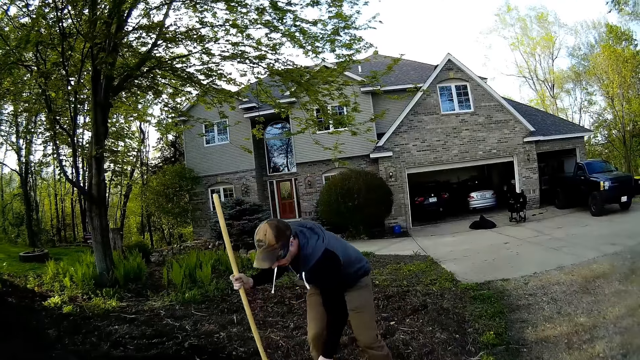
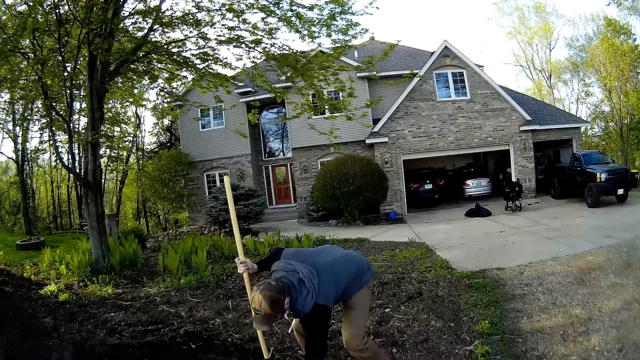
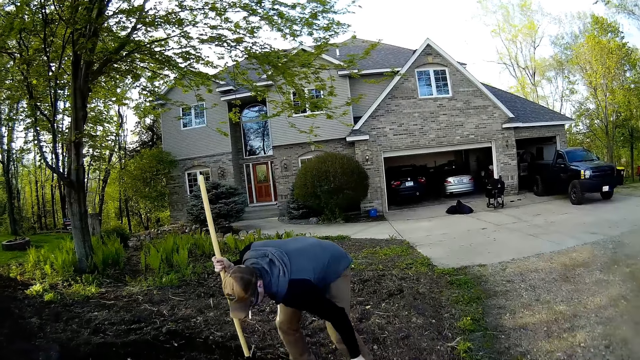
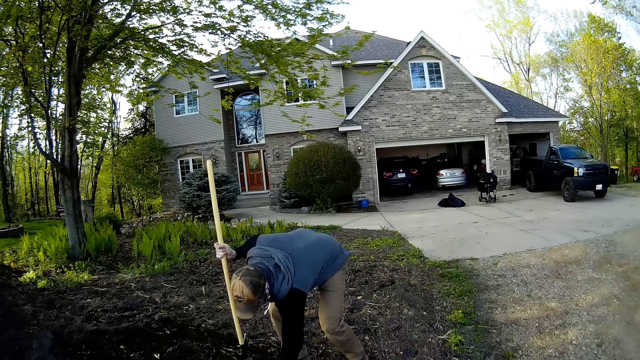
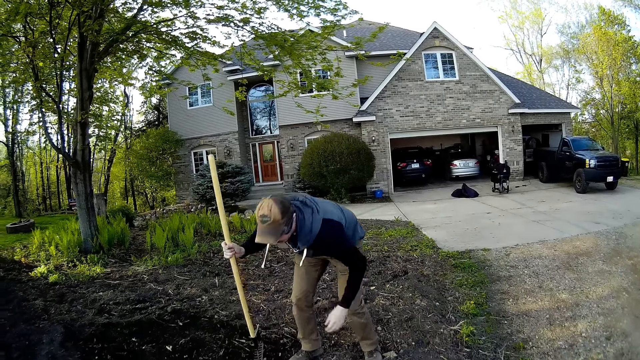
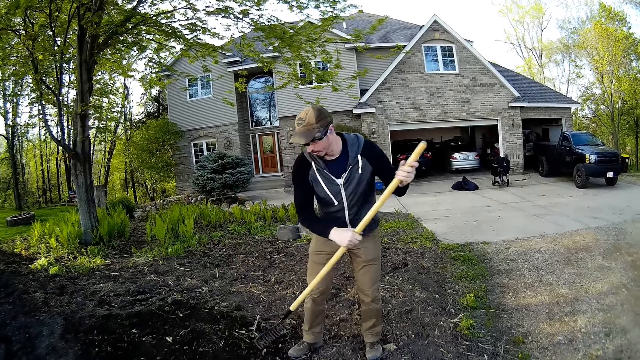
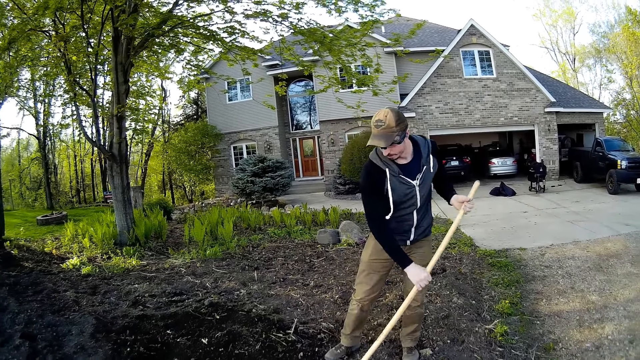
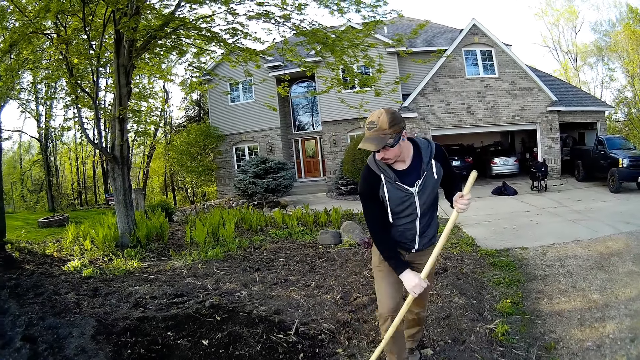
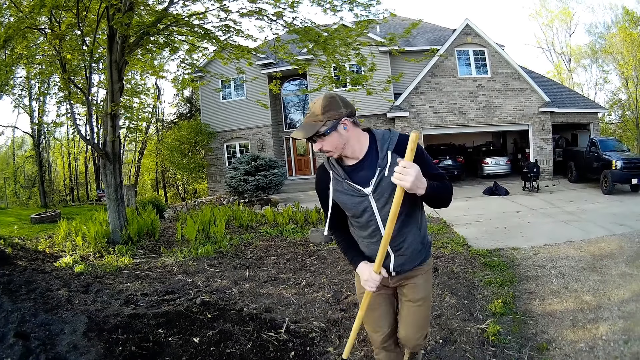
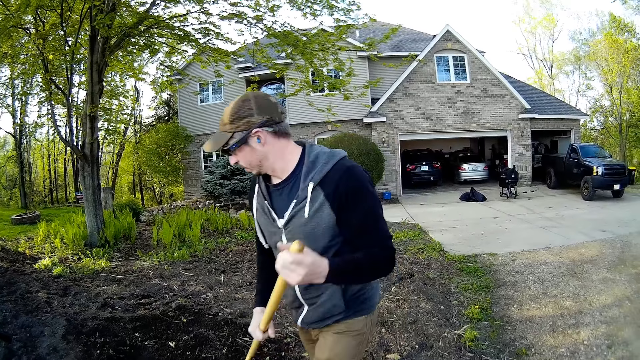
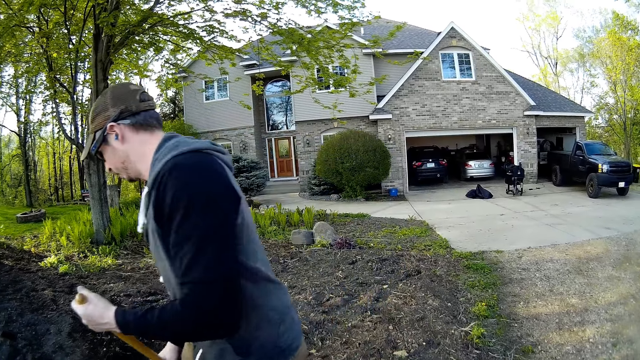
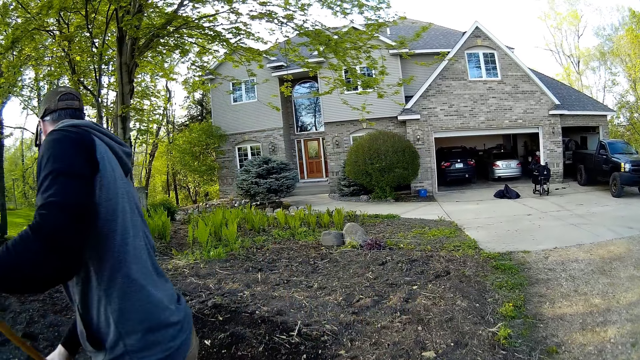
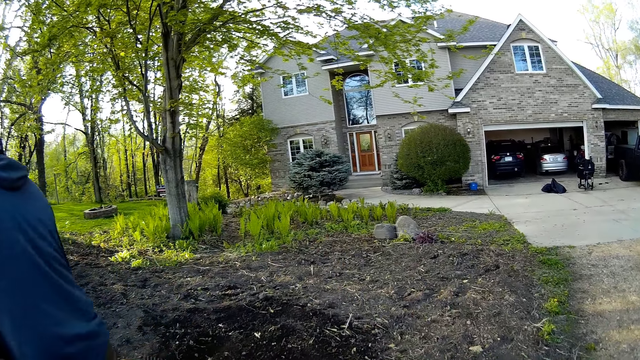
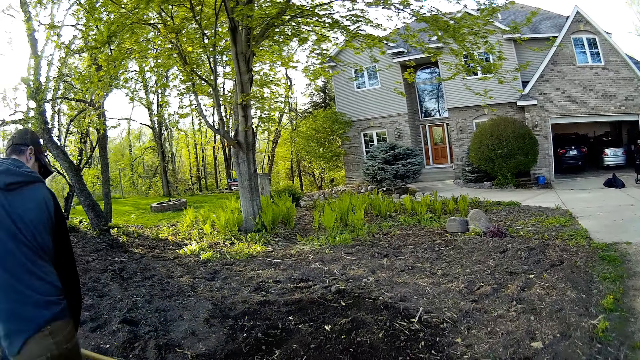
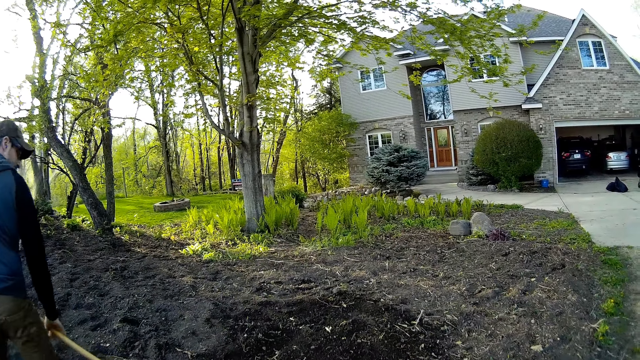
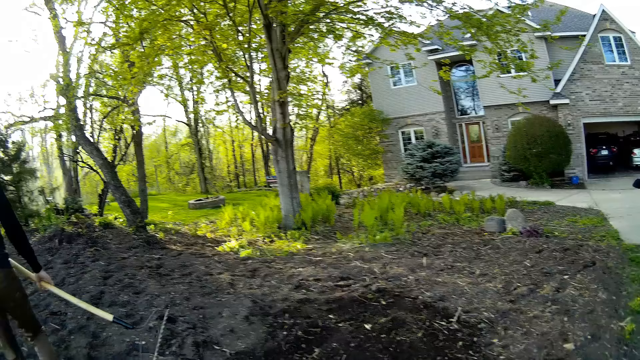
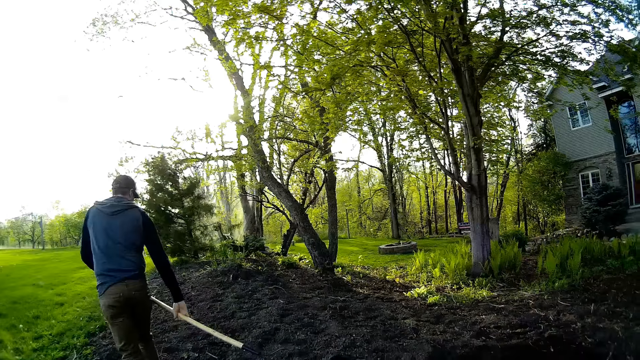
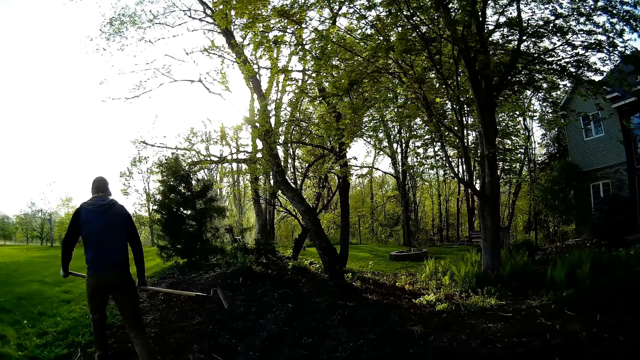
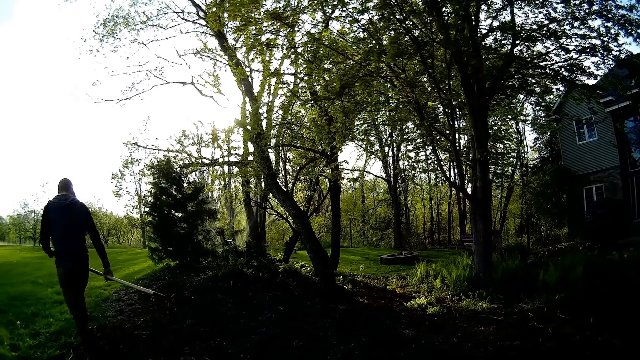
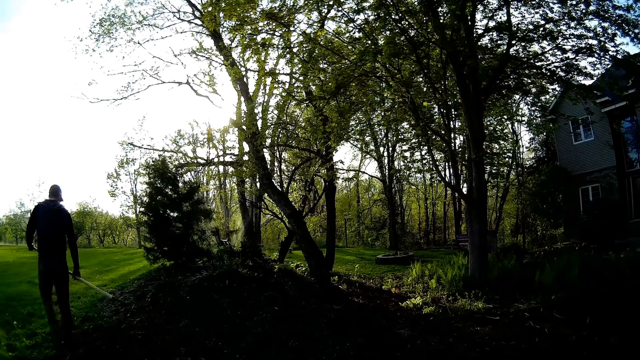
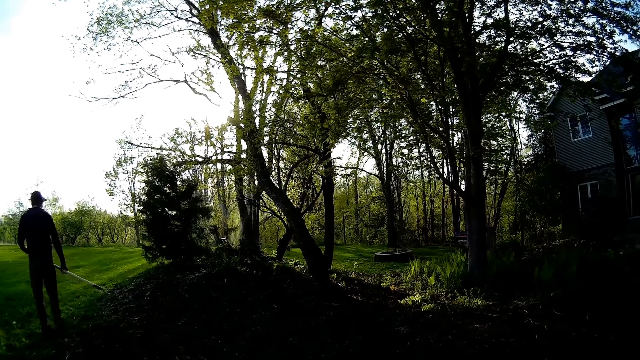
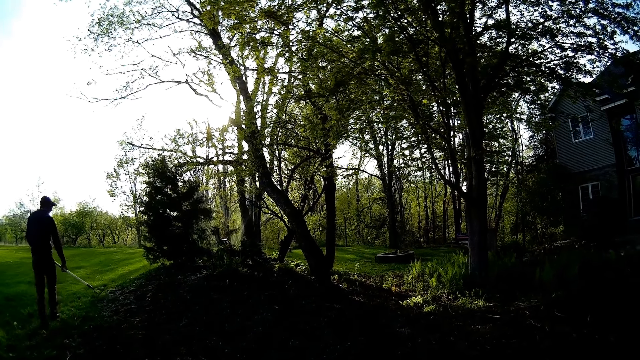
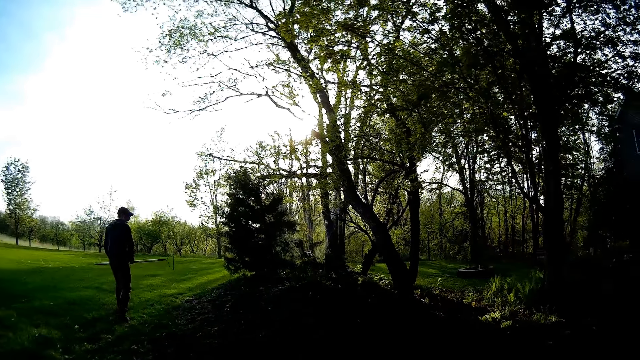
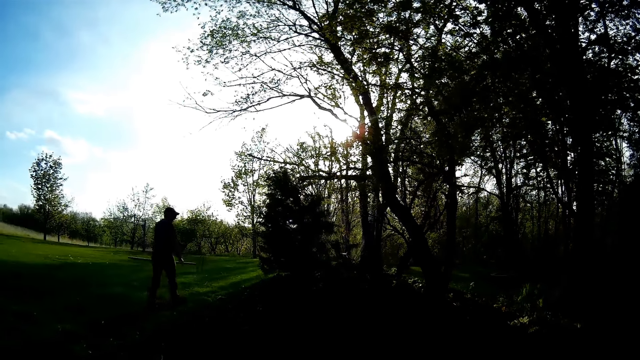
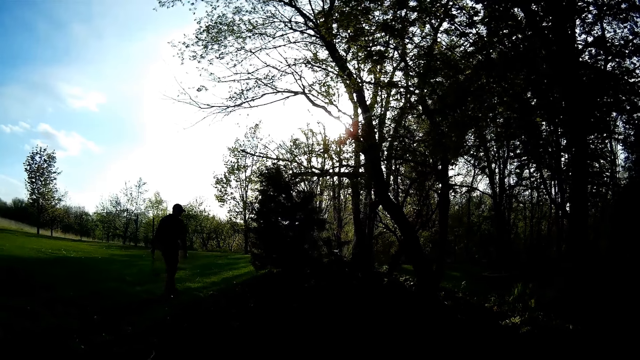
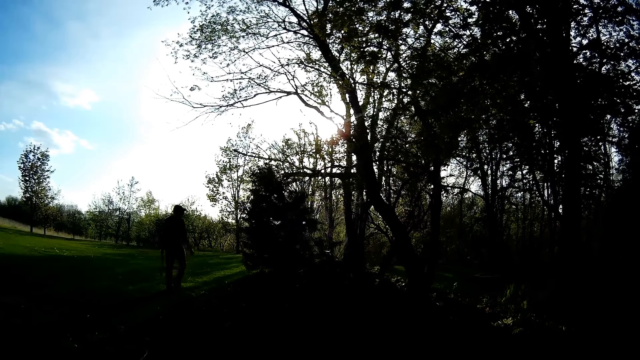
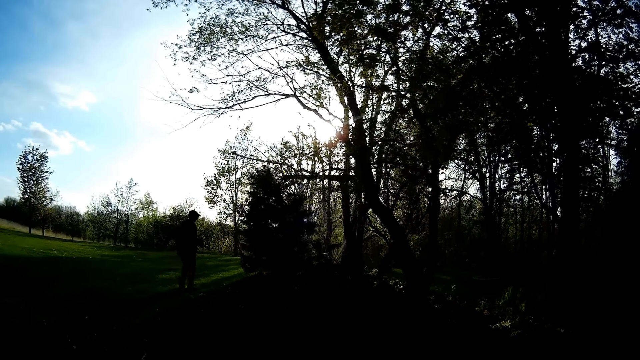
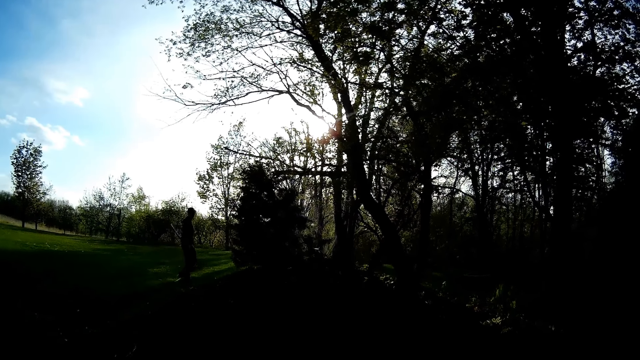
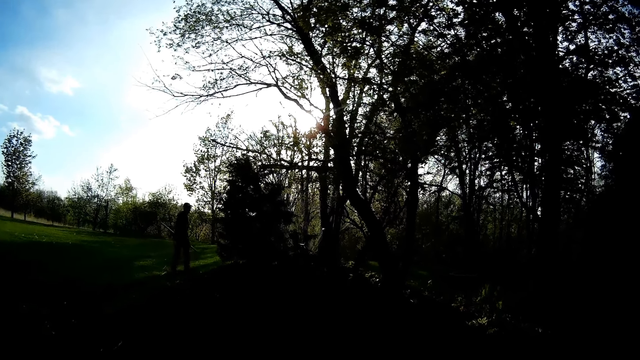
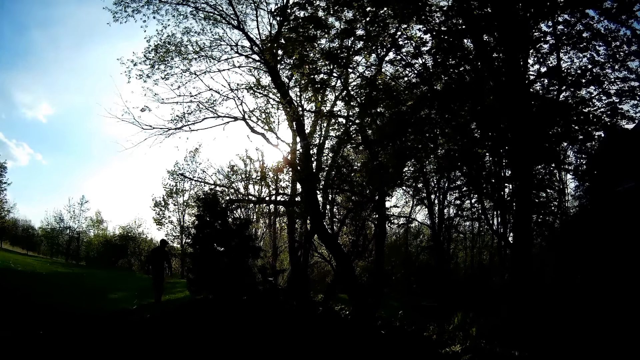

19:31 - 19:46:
A man removes dried roots from the soil with his left hand. He tills the soil with the rake in his two hands. The camera wearer converses with the man. The man walks away from the camera wearer to the field with the rake in his two hands. The camera wearer converses with the man.

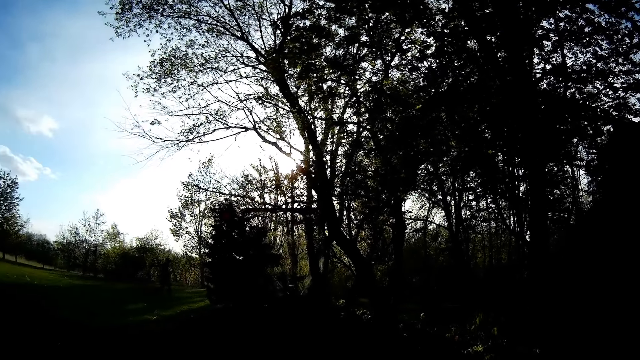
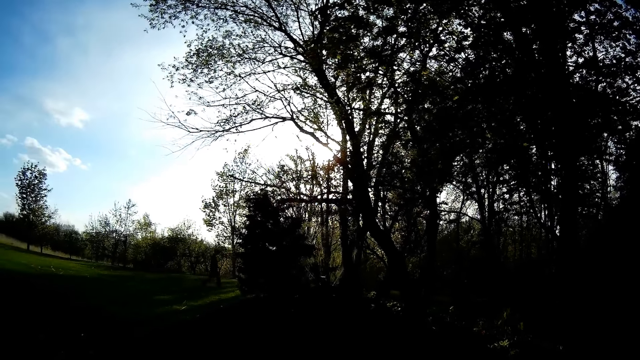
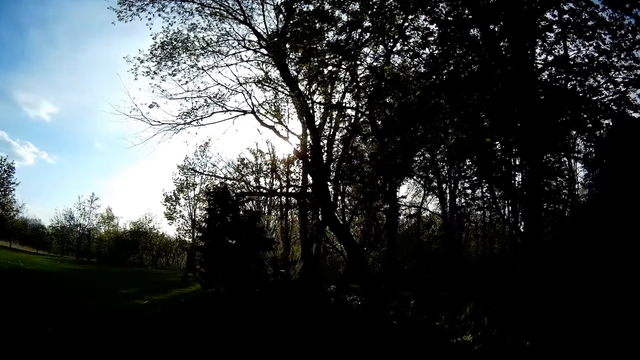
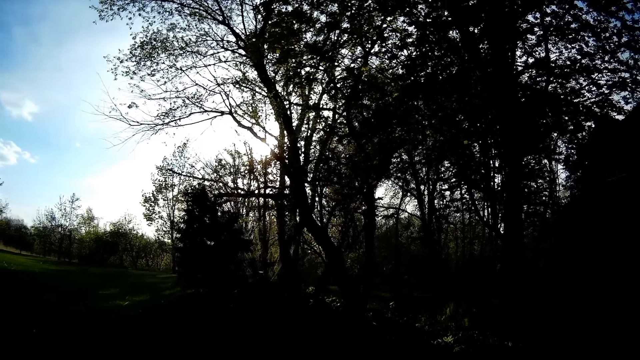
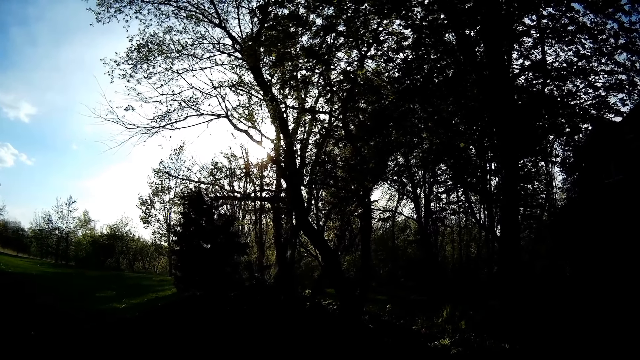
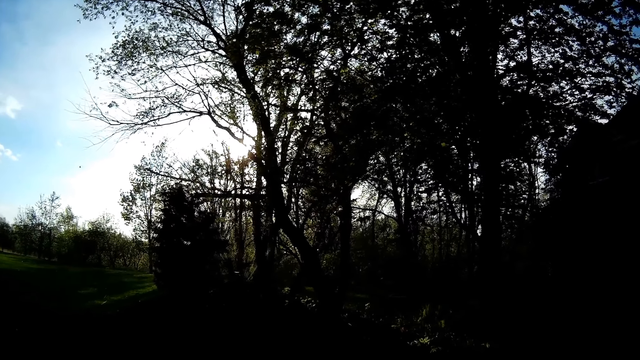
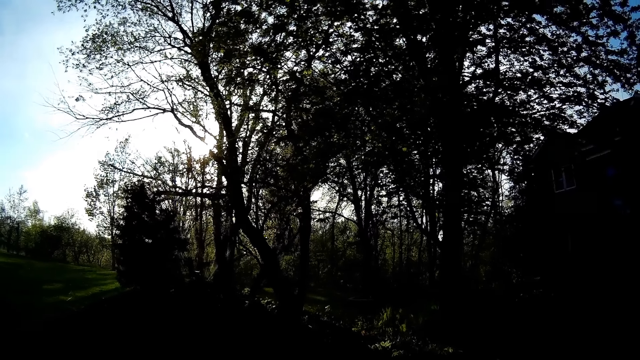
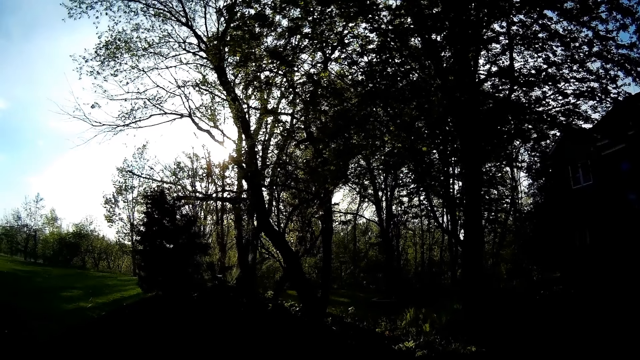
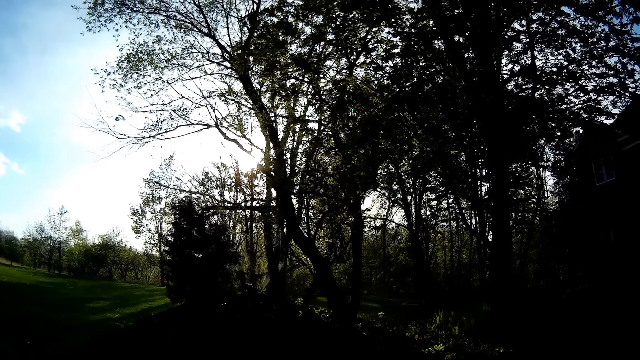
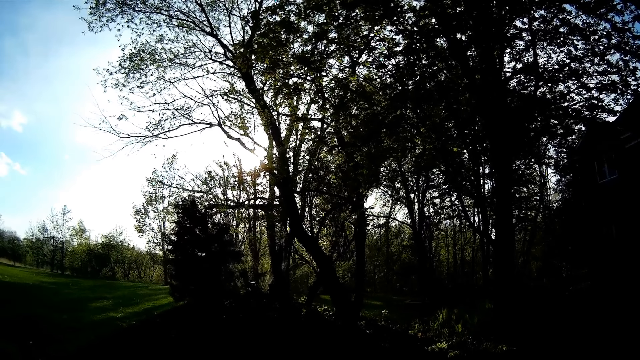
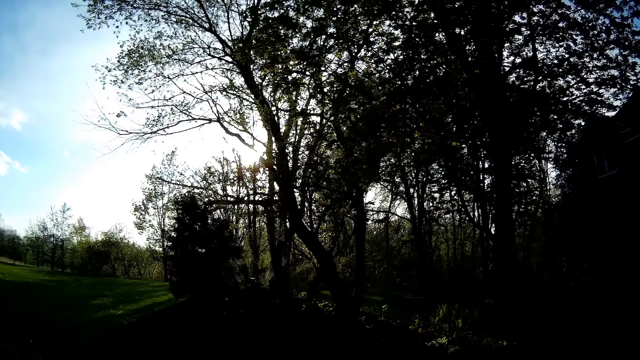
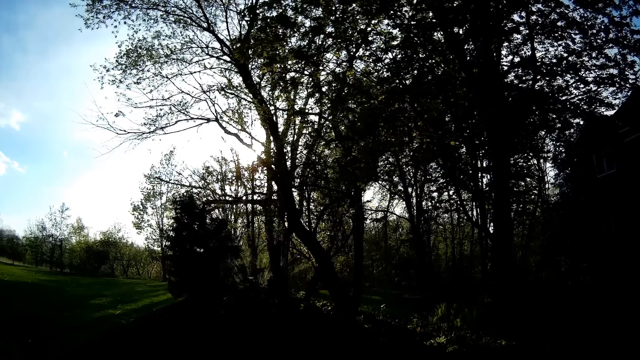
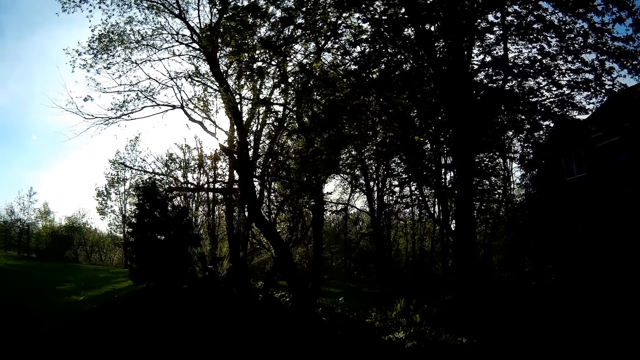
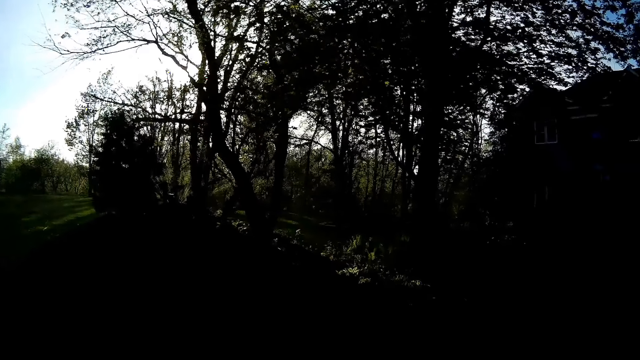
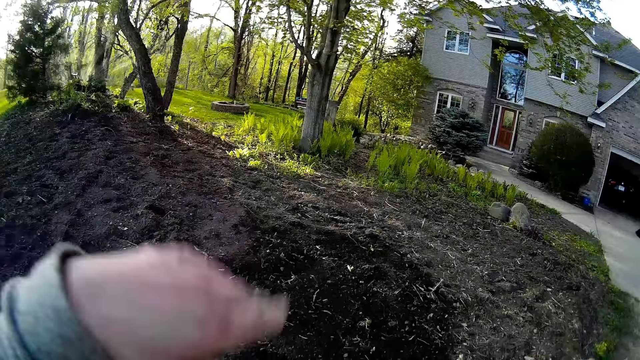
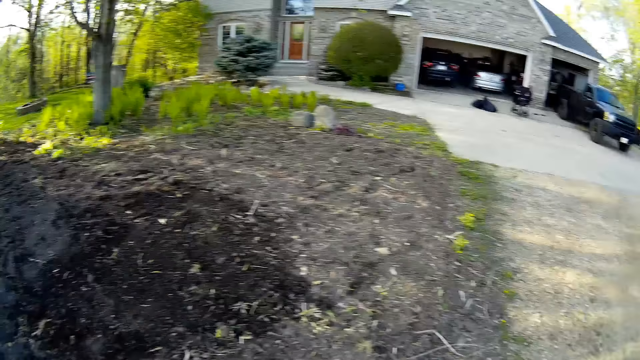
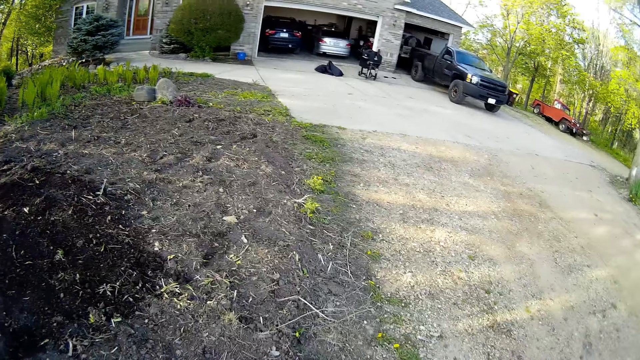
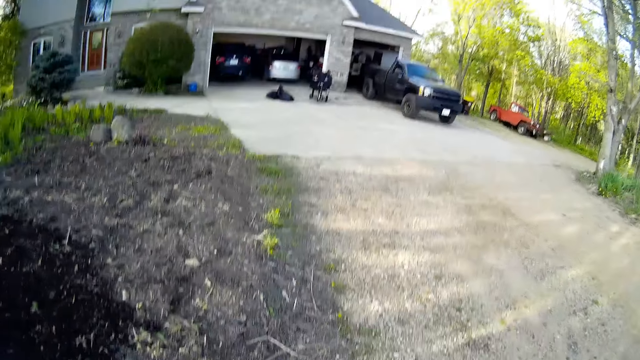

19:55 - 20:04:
The camera wearer looks around.
